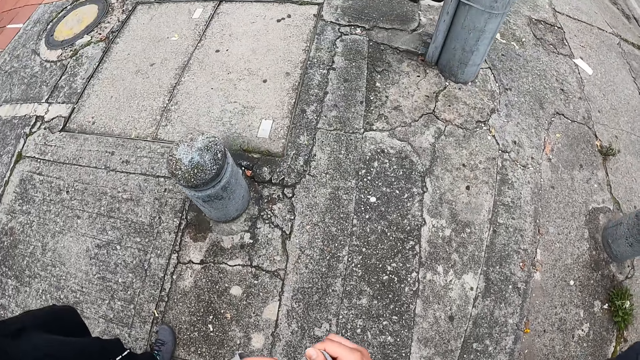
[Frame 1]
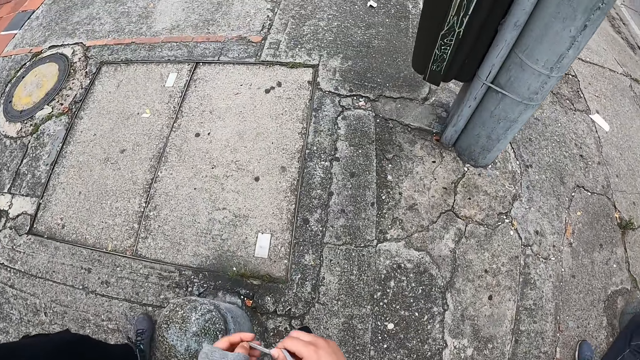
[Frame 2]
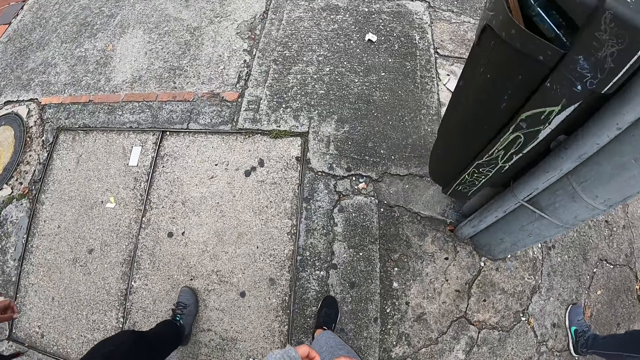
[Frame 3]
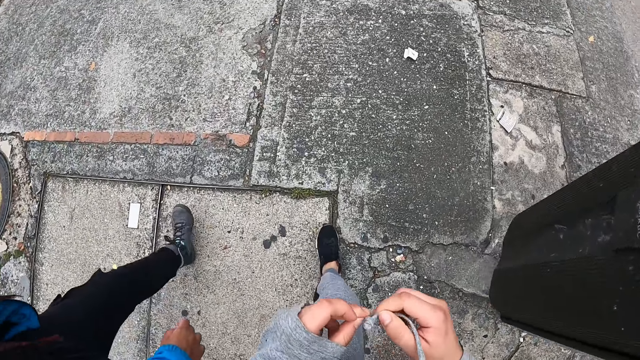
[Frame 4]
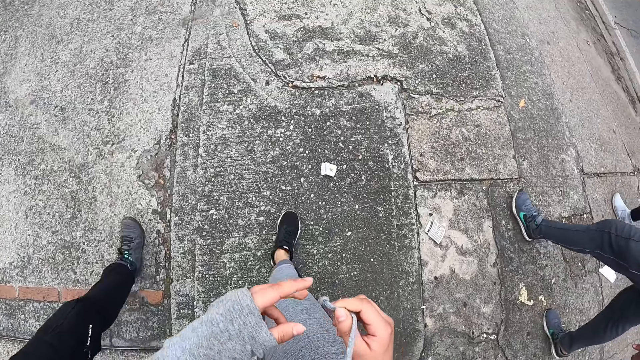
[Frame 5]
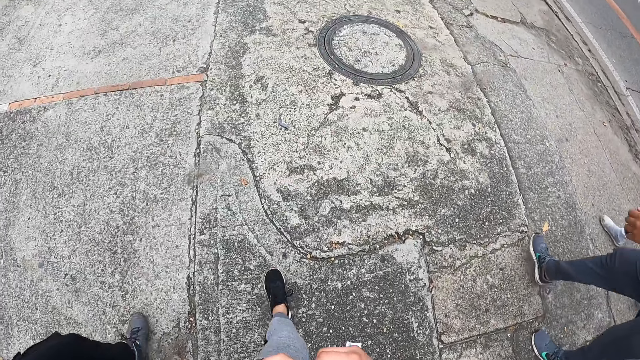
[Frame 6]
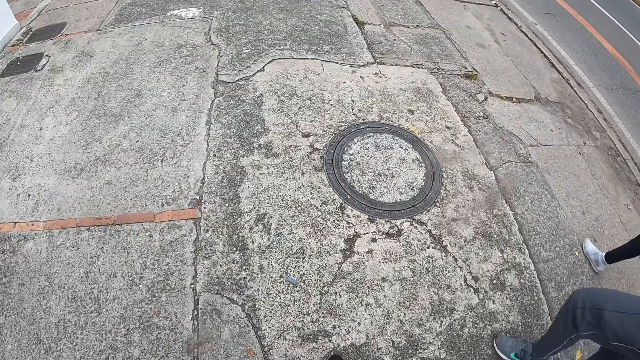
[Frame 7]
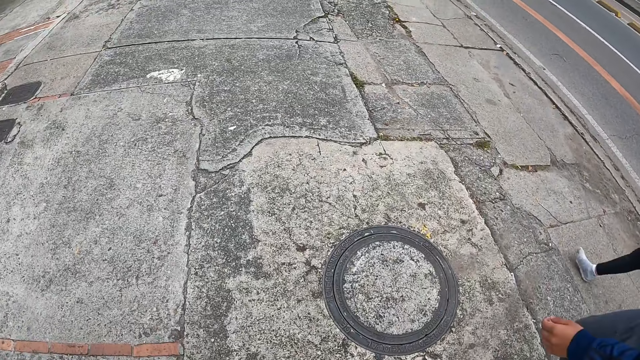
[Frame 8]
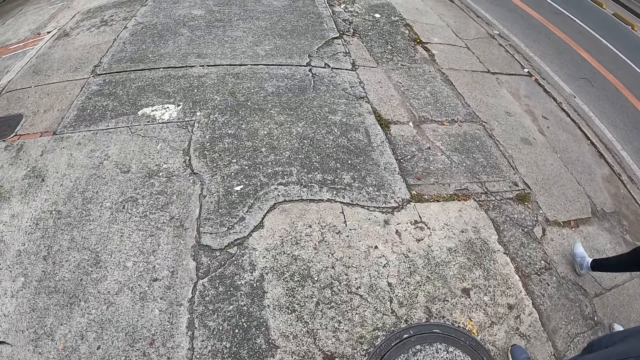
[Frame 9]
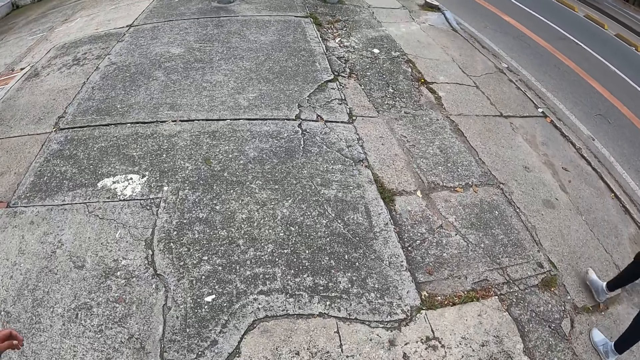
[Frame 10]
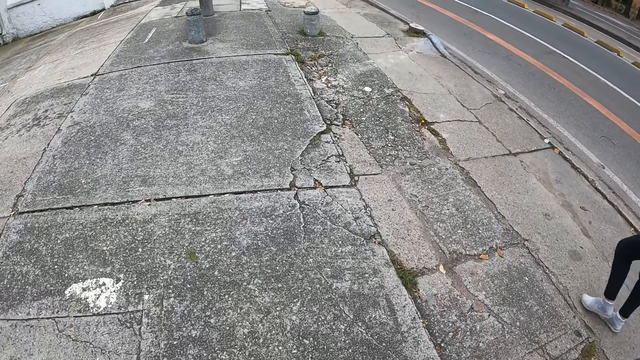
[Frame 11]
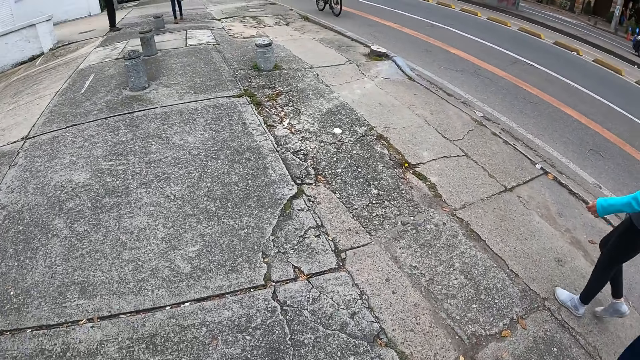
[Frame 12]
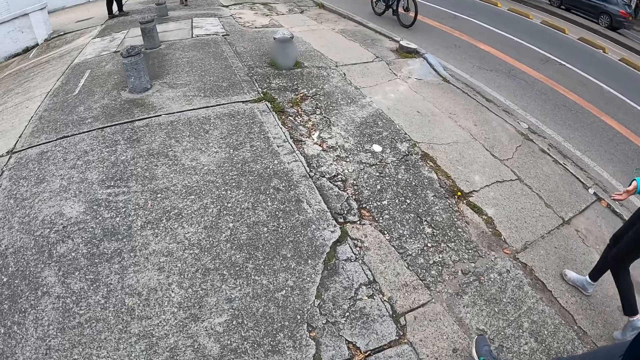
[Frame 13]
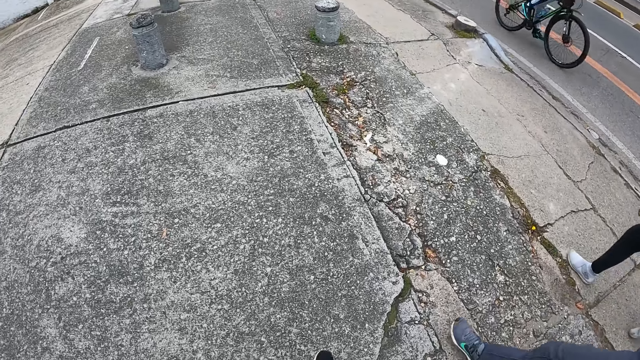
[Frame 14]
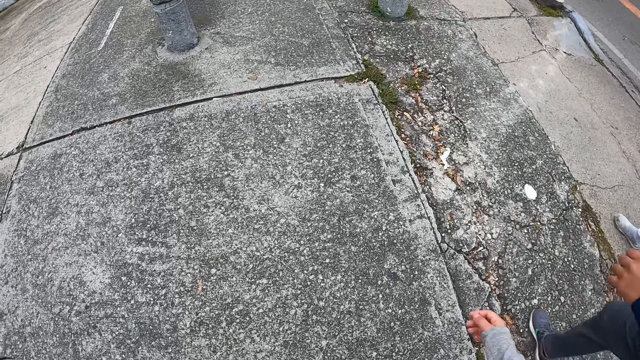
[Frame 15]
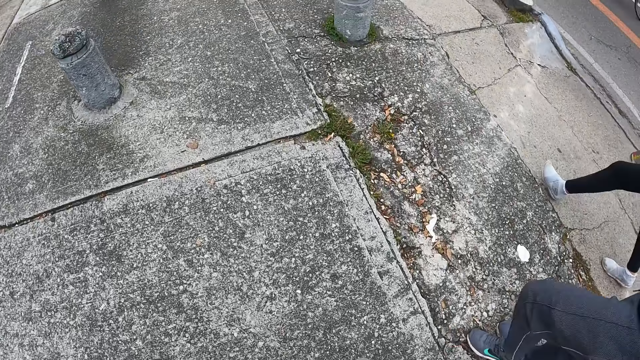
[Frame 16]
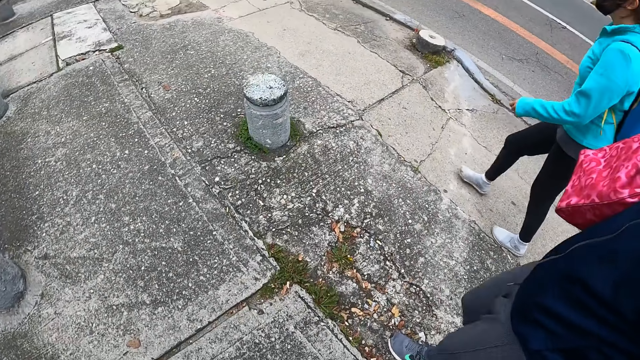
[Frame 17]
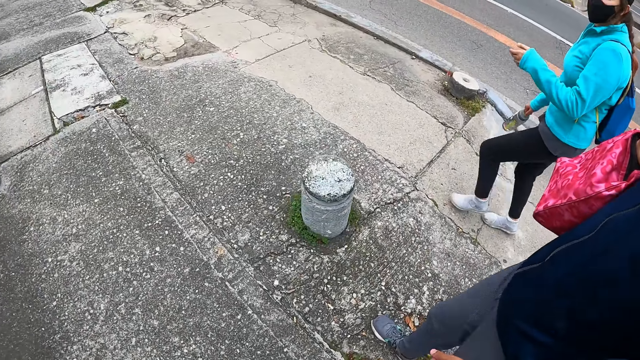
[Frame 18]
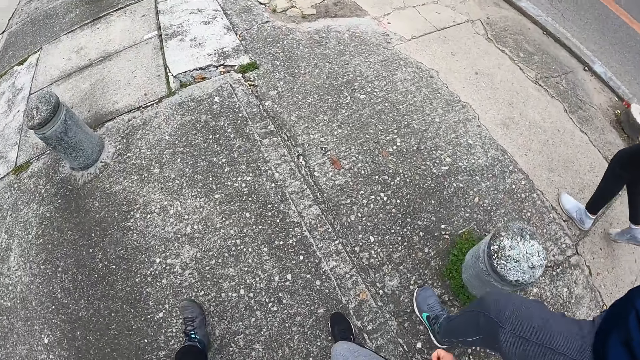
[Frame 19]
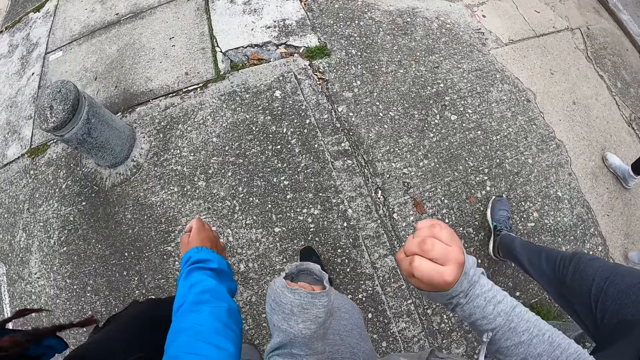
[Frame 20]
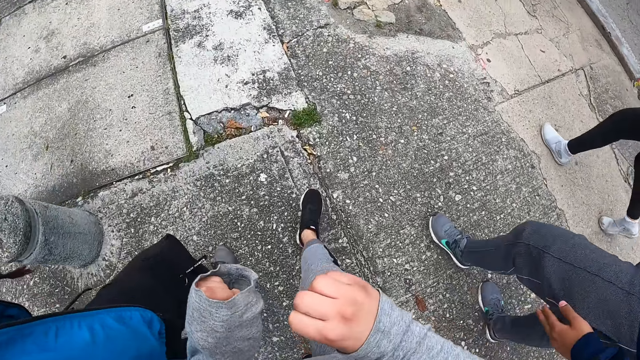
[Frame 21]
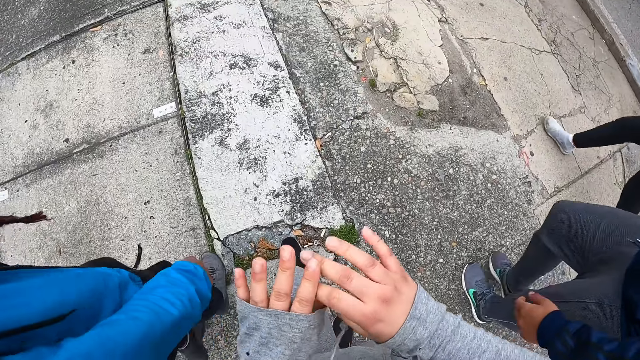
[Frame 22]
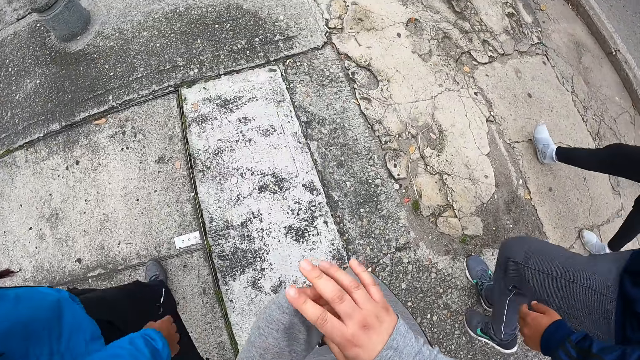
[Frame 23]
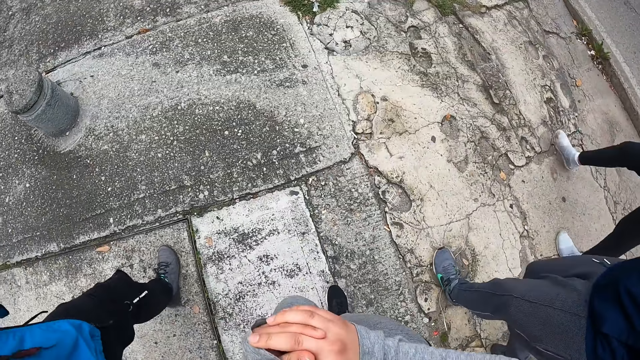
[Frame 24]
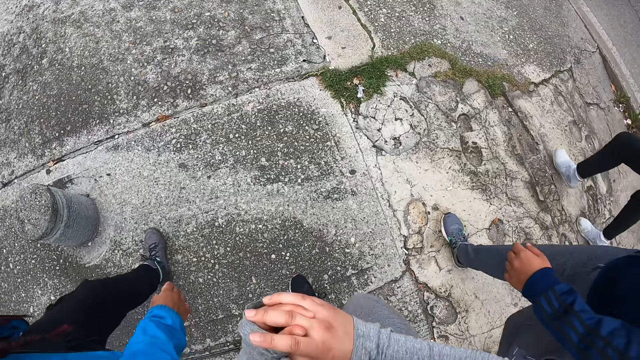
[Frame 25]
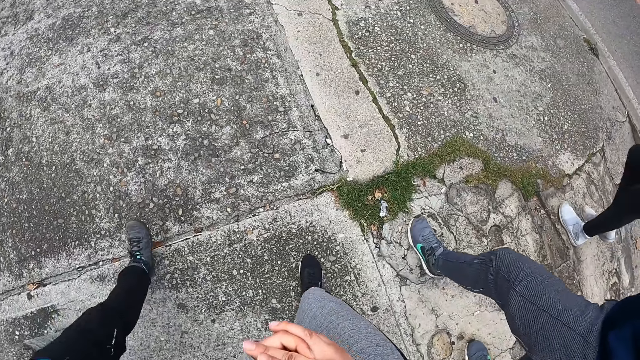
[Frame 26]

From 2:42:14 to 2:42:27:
The camera wearer plays with a cloth ribbon. The woman carries a bag in her right hand. The camera wearer puts his hands together. He looks at both hands.

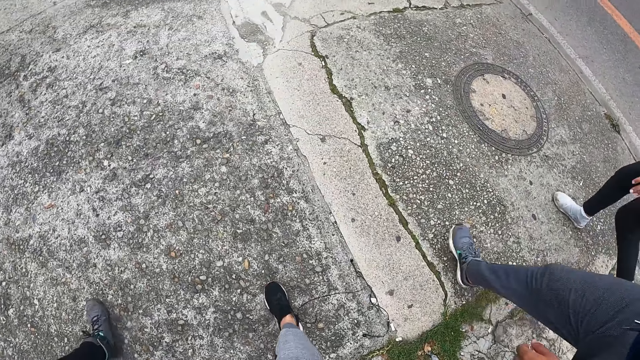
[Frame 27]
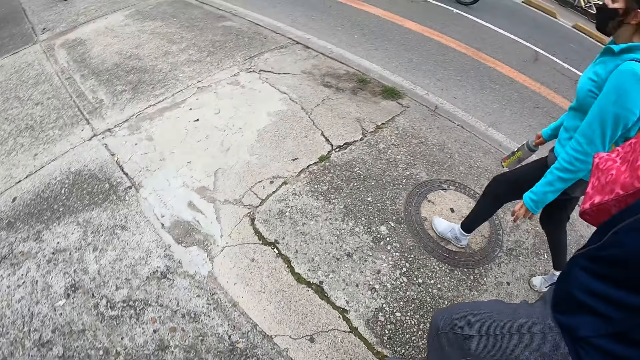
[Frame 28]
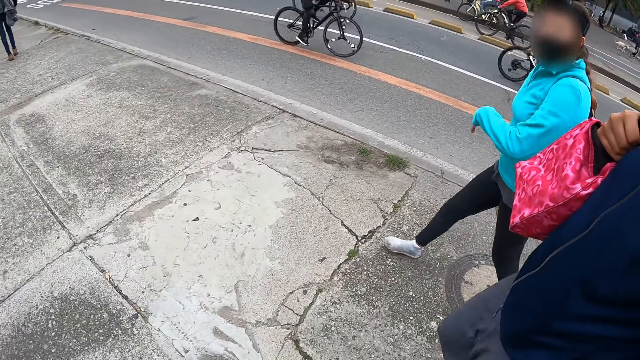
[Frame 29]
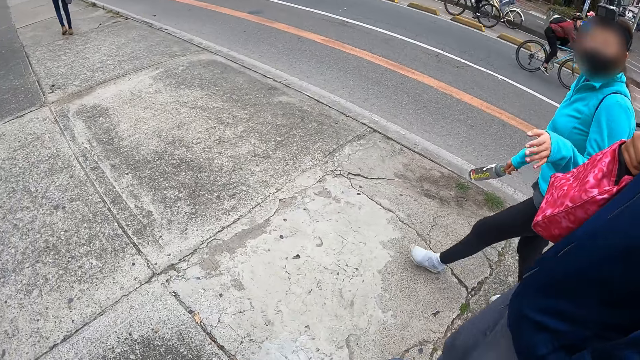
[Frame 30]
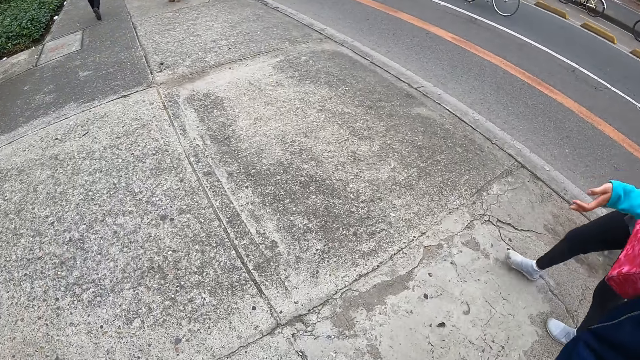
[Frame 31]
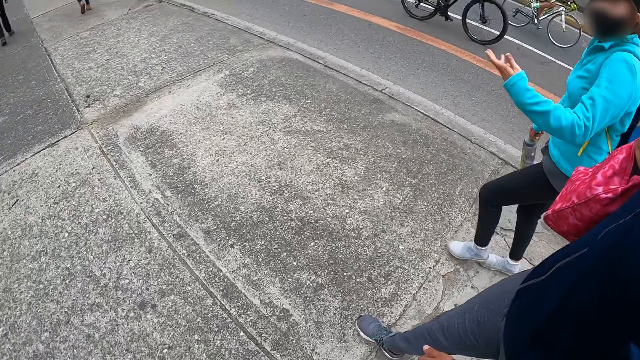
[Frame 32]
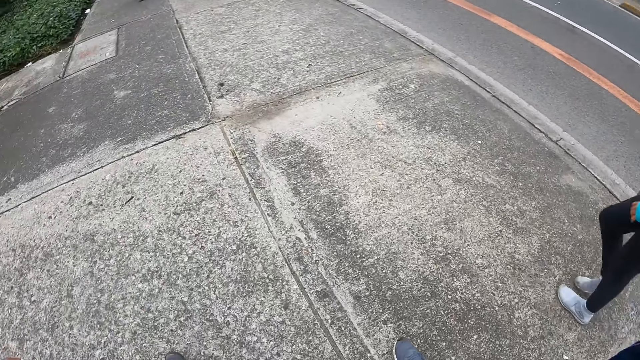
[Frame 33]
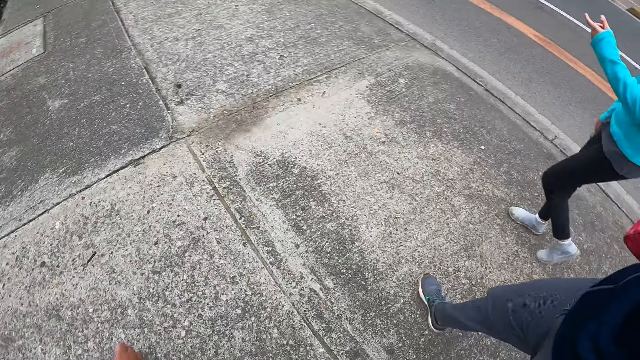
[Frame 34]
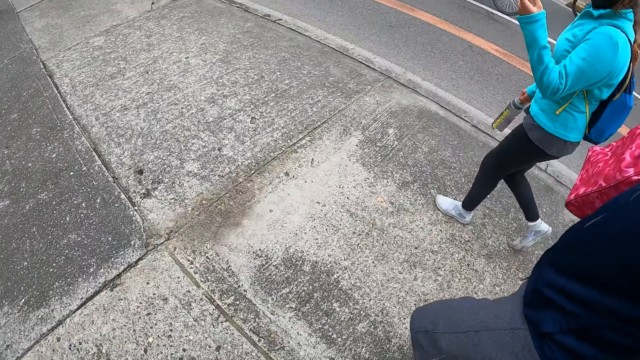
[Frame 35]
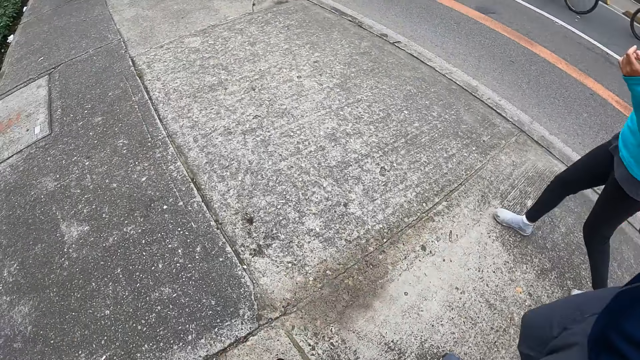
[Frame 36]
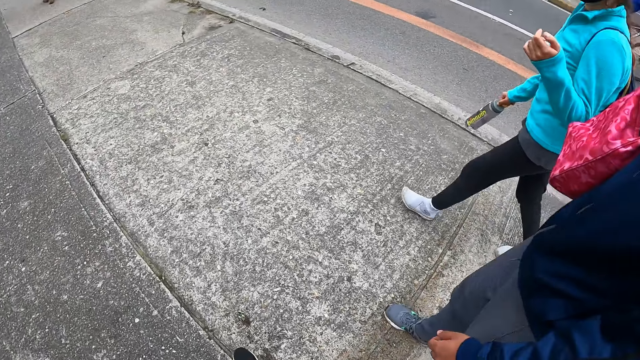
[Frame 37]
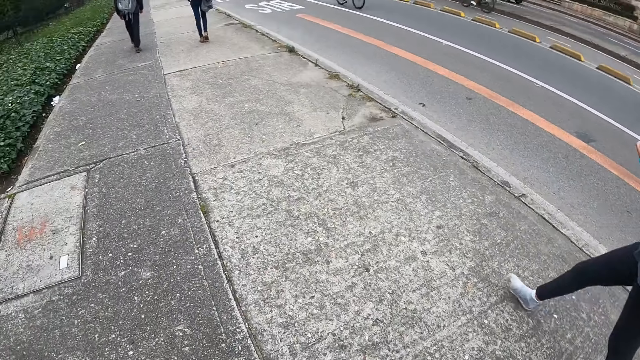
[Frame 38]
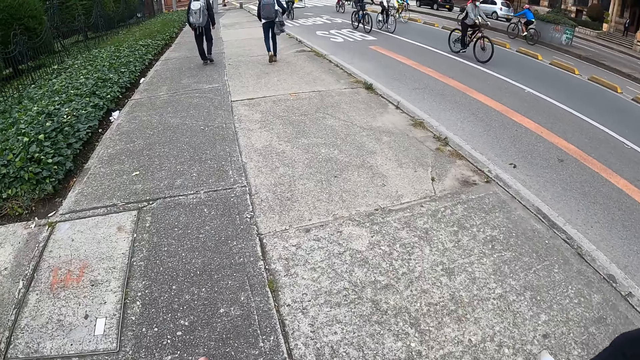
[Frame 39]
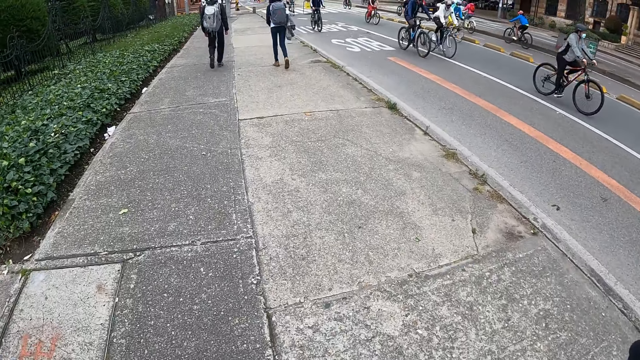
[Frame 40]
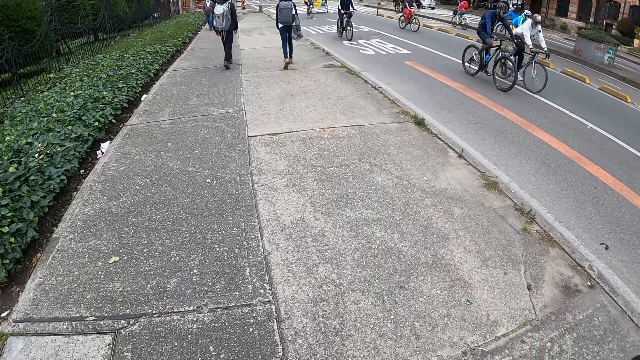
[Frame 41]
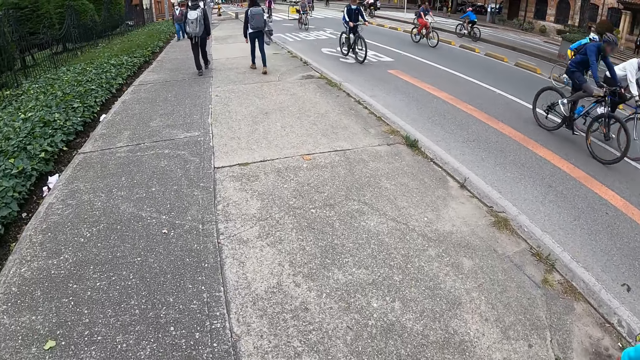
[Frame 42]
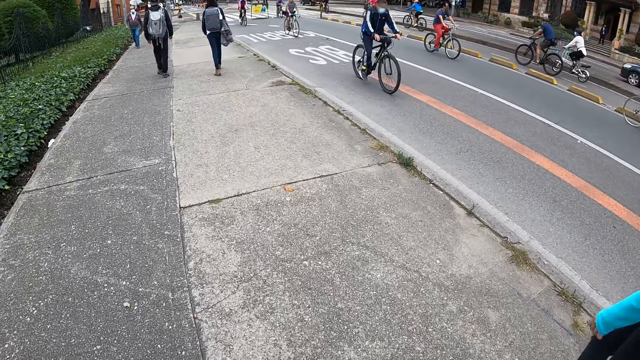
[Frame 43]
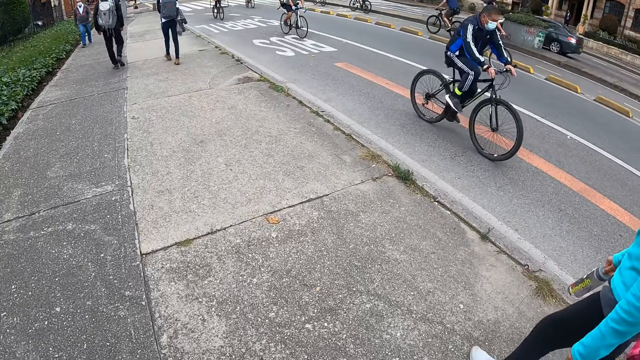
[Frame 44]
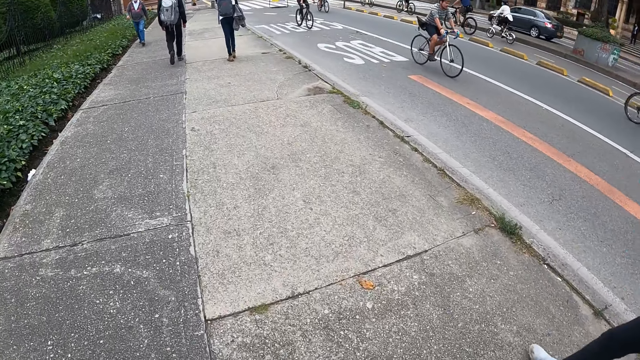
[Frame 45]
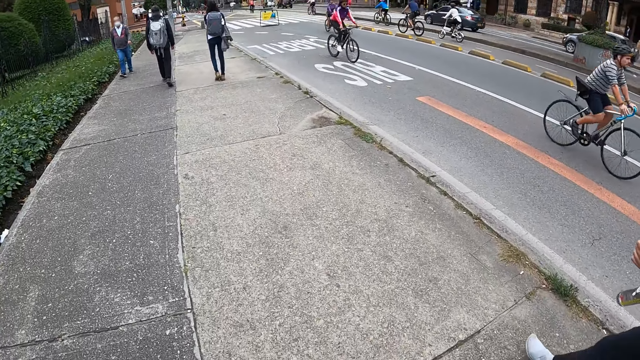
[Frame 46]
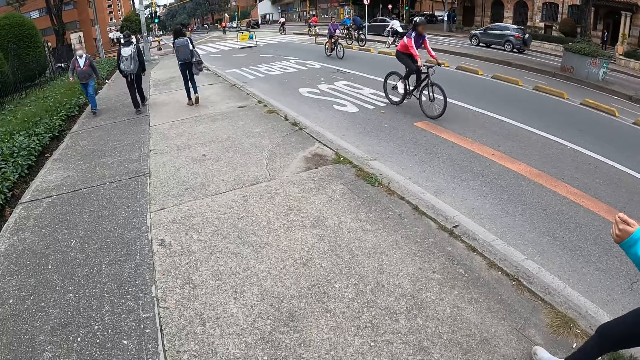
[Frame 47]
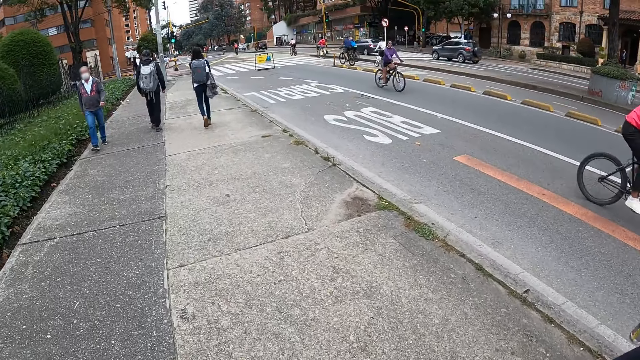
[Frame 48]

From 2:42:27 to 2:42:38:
The woman gestures with her left hand. The woman talks to the camera wearer.
